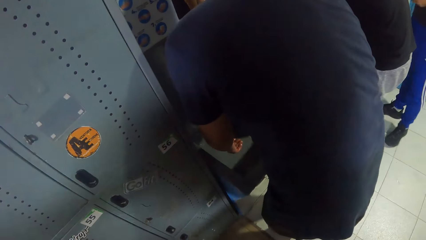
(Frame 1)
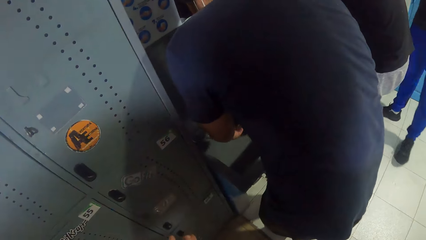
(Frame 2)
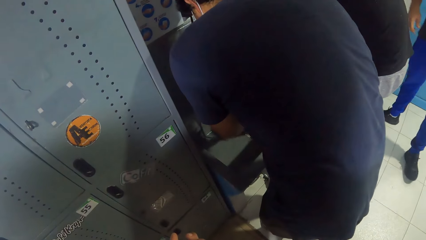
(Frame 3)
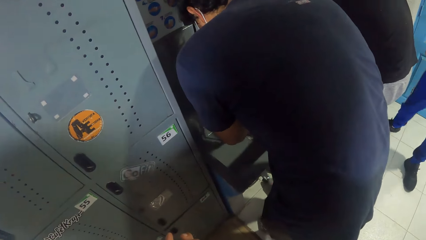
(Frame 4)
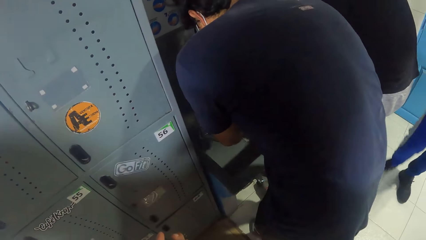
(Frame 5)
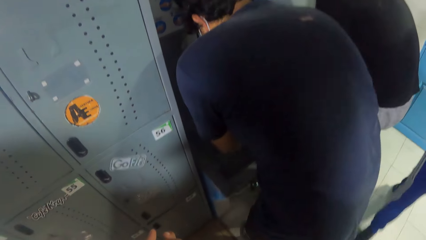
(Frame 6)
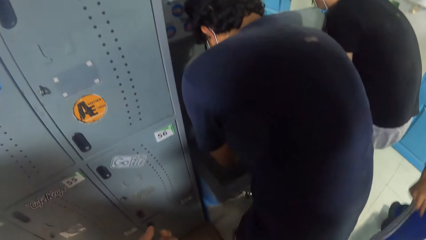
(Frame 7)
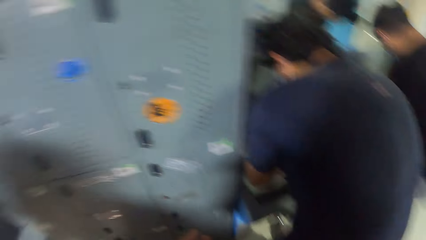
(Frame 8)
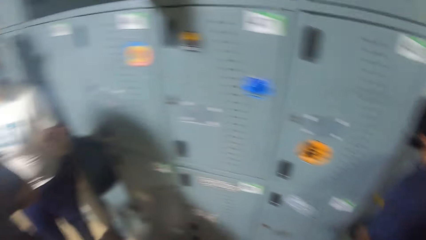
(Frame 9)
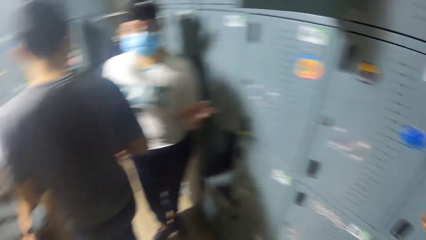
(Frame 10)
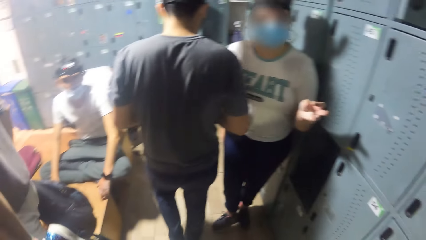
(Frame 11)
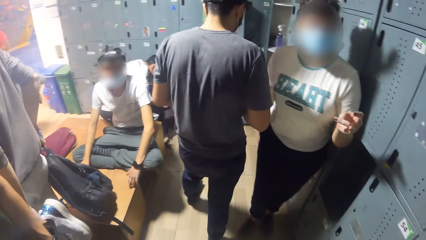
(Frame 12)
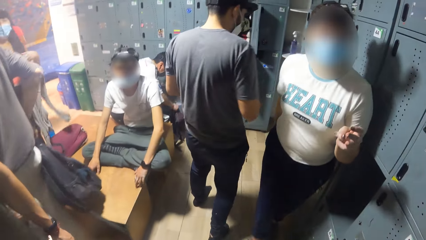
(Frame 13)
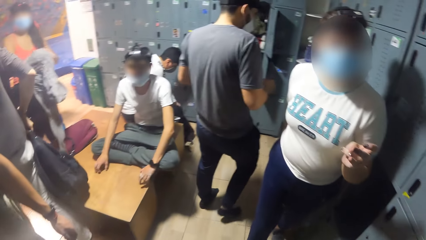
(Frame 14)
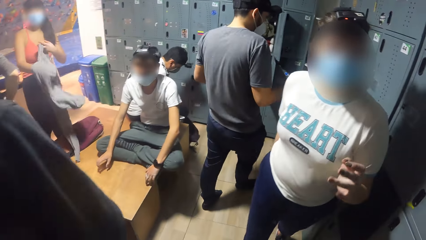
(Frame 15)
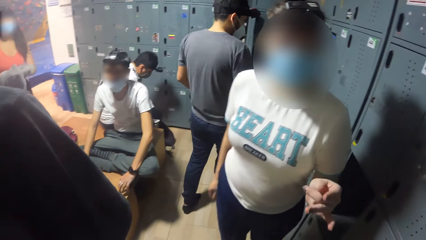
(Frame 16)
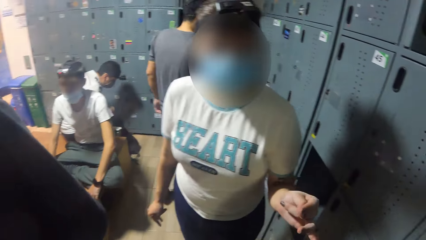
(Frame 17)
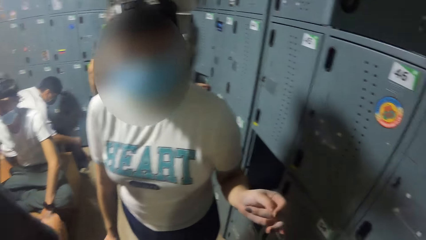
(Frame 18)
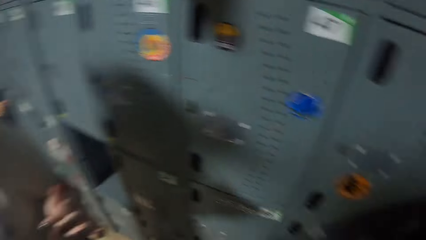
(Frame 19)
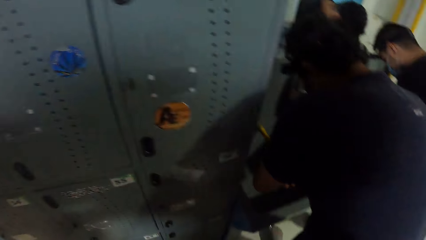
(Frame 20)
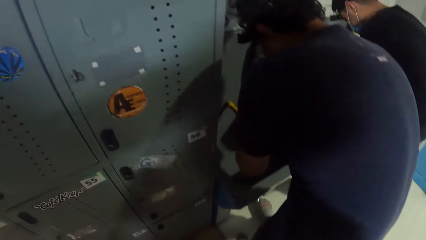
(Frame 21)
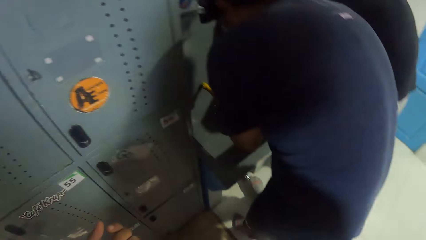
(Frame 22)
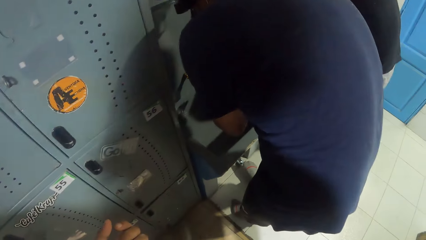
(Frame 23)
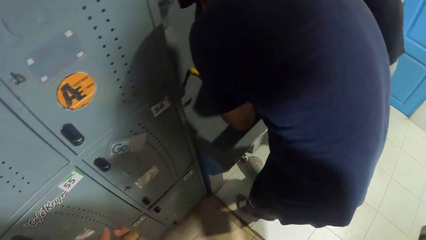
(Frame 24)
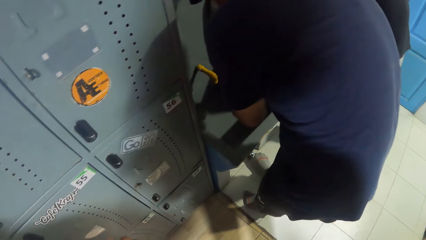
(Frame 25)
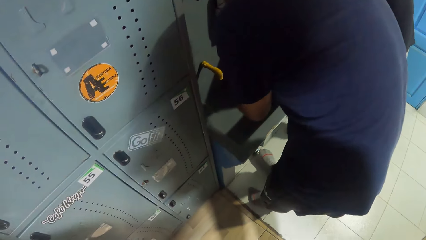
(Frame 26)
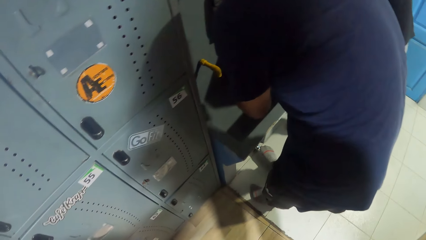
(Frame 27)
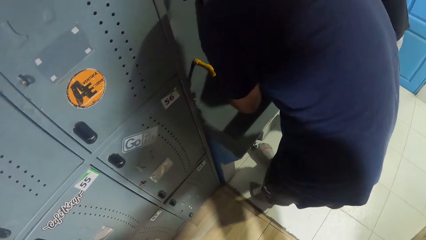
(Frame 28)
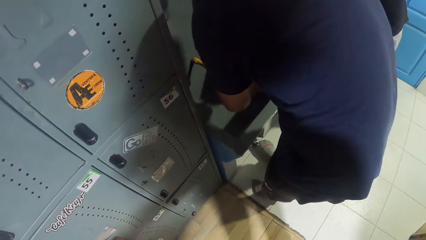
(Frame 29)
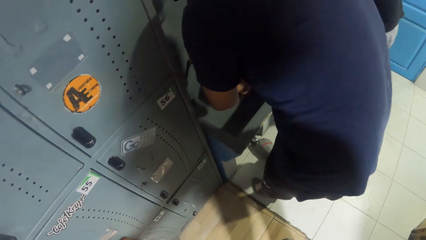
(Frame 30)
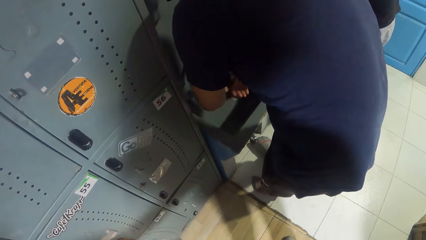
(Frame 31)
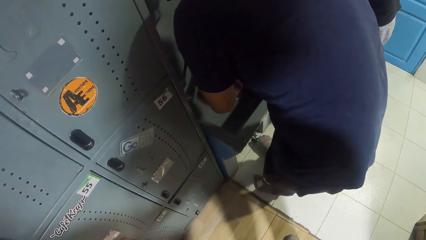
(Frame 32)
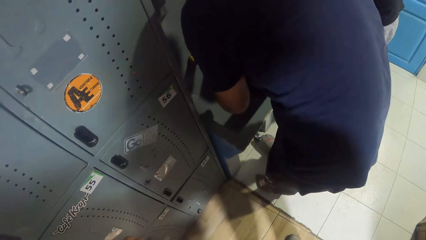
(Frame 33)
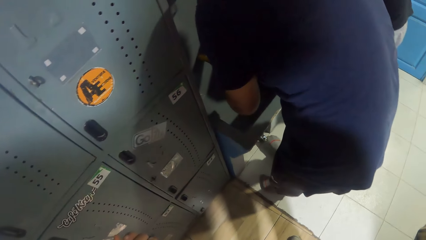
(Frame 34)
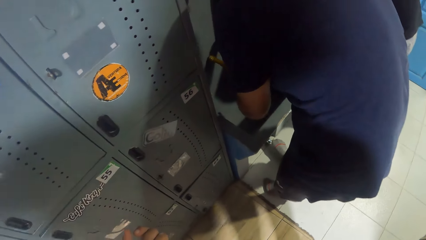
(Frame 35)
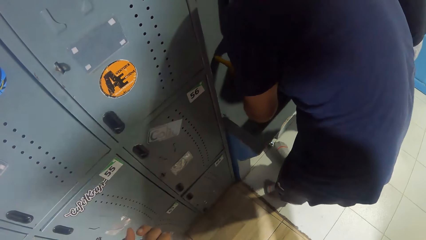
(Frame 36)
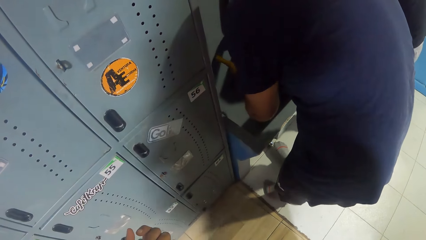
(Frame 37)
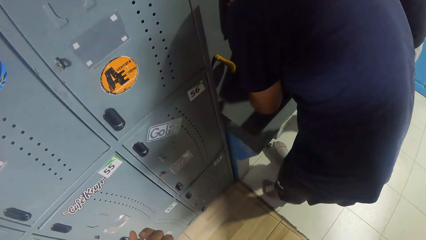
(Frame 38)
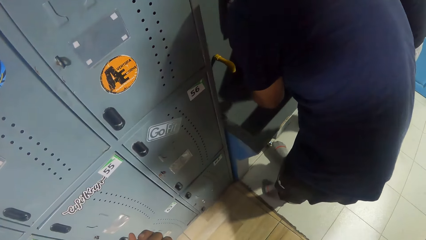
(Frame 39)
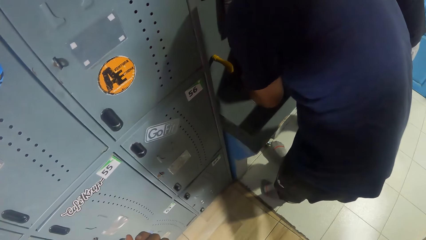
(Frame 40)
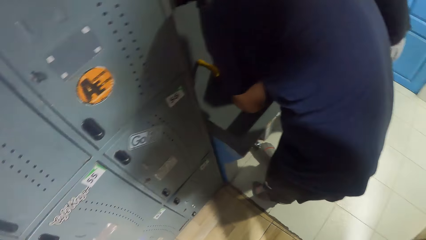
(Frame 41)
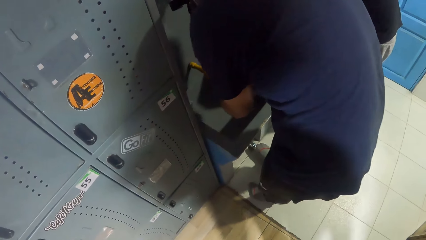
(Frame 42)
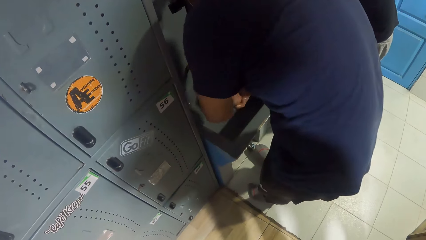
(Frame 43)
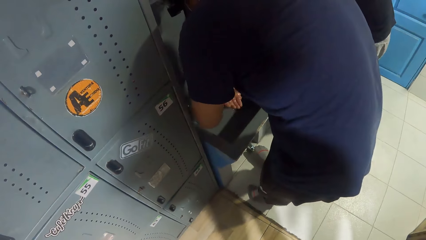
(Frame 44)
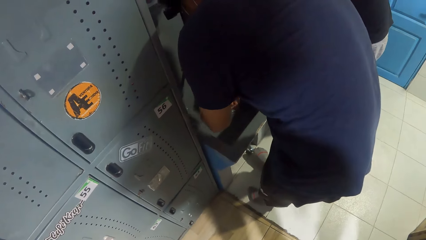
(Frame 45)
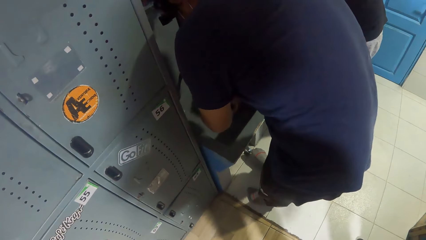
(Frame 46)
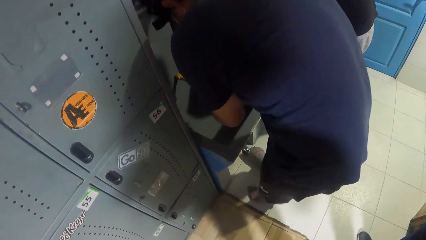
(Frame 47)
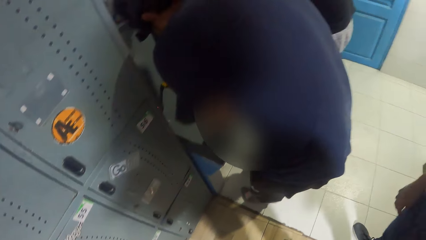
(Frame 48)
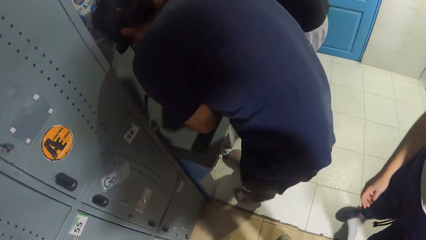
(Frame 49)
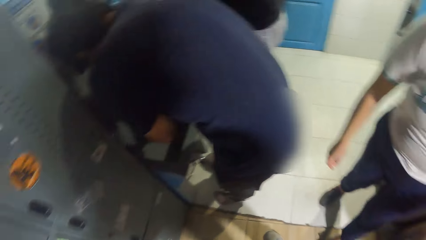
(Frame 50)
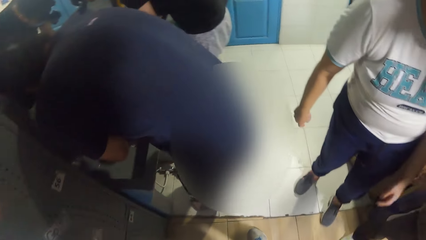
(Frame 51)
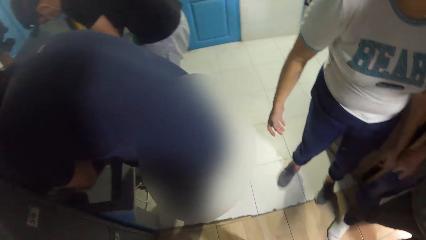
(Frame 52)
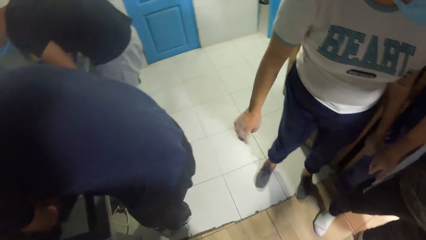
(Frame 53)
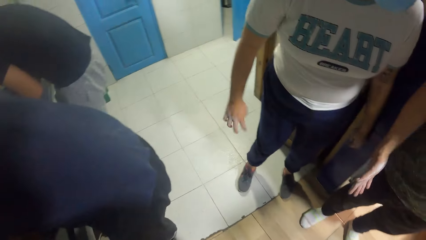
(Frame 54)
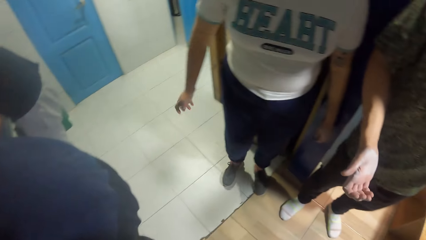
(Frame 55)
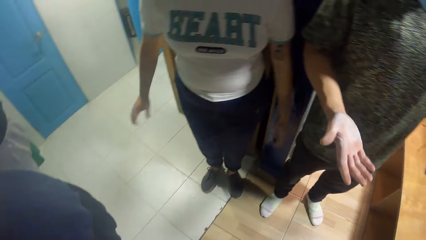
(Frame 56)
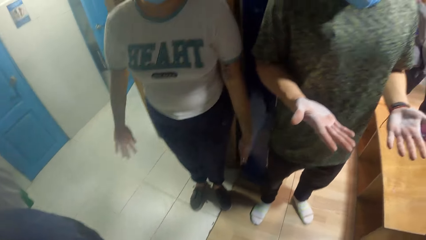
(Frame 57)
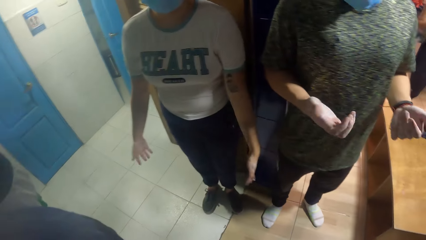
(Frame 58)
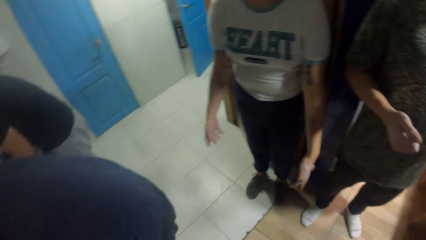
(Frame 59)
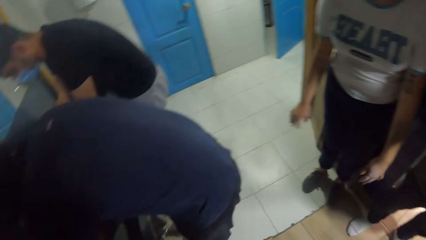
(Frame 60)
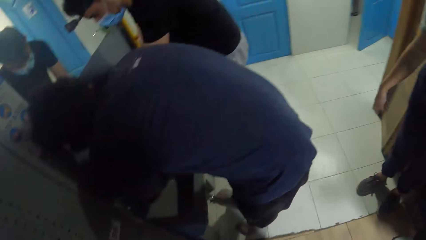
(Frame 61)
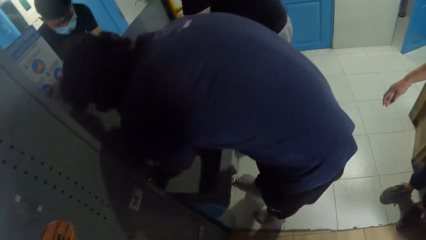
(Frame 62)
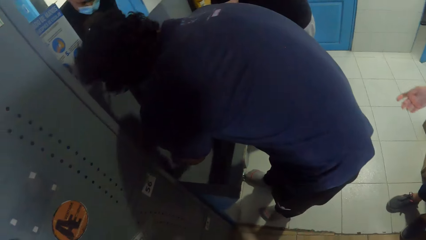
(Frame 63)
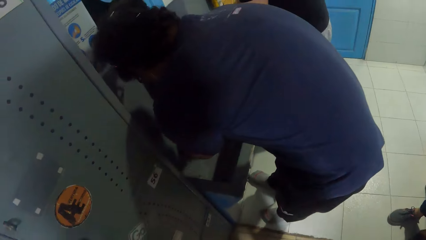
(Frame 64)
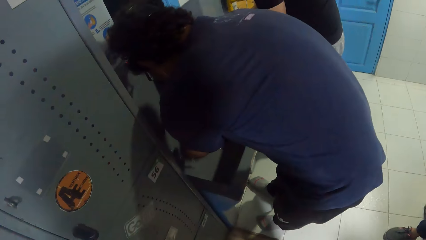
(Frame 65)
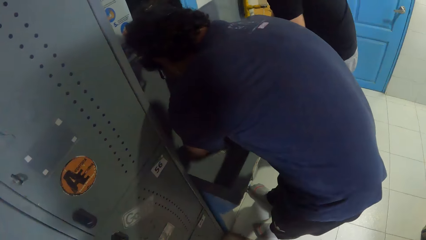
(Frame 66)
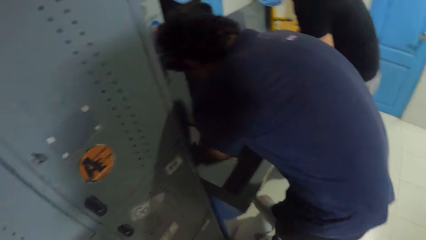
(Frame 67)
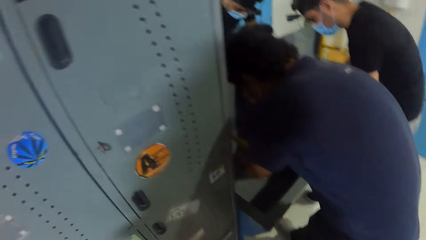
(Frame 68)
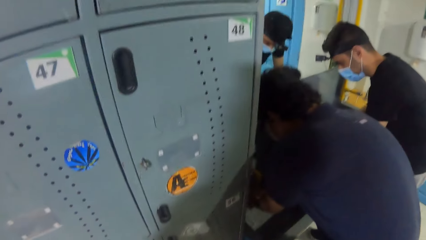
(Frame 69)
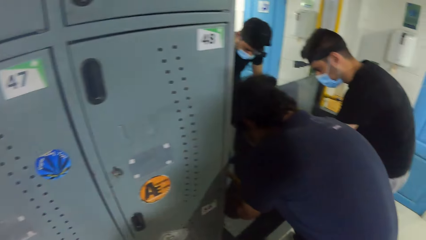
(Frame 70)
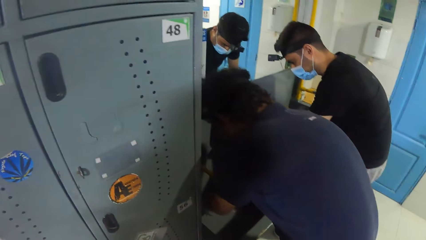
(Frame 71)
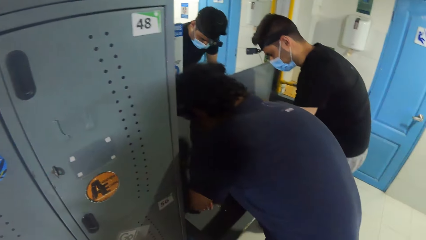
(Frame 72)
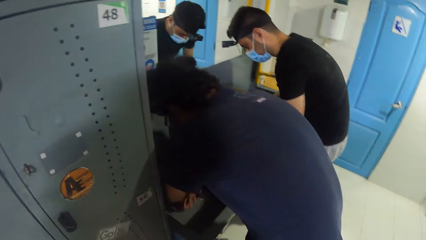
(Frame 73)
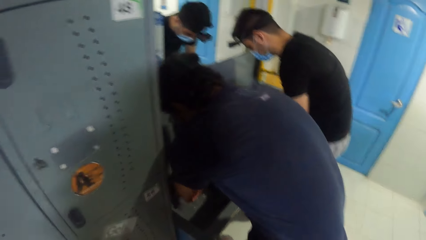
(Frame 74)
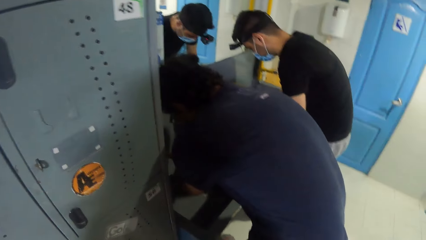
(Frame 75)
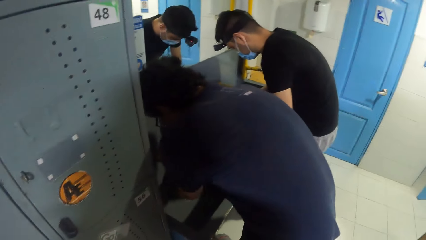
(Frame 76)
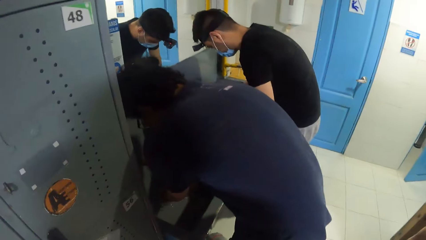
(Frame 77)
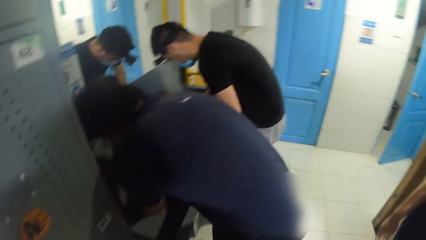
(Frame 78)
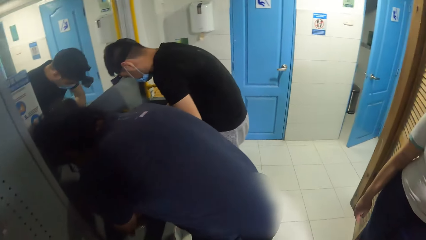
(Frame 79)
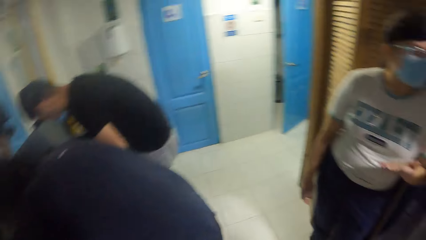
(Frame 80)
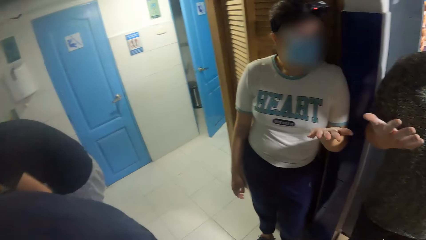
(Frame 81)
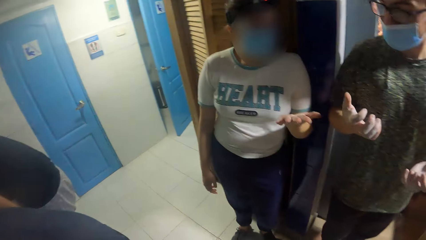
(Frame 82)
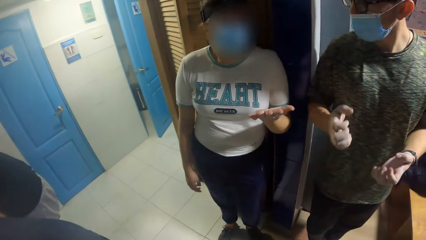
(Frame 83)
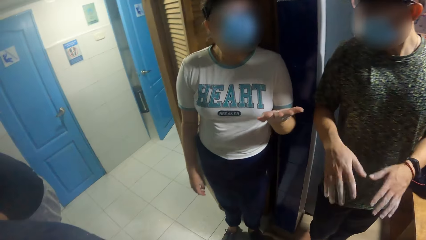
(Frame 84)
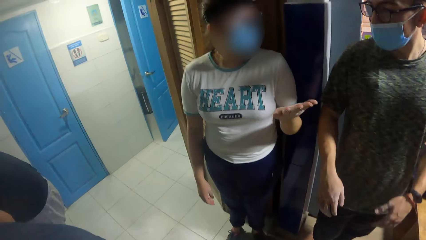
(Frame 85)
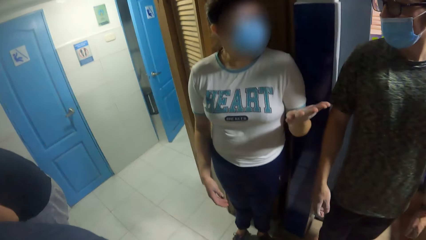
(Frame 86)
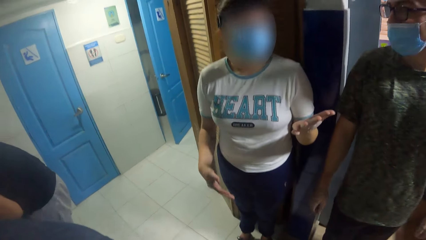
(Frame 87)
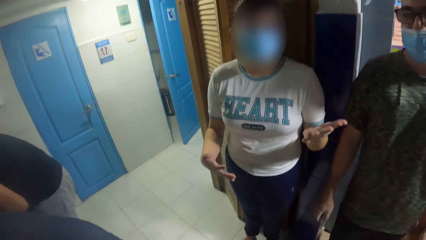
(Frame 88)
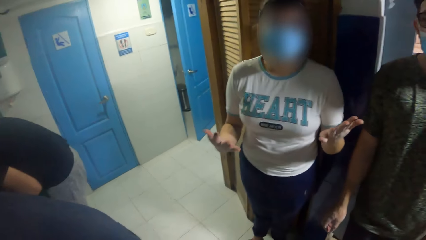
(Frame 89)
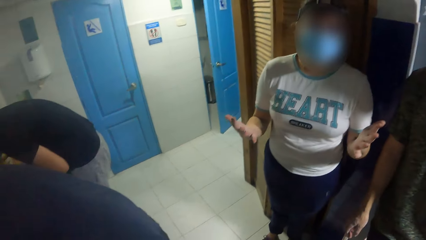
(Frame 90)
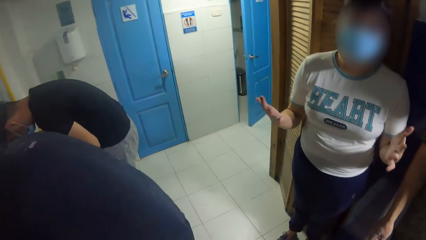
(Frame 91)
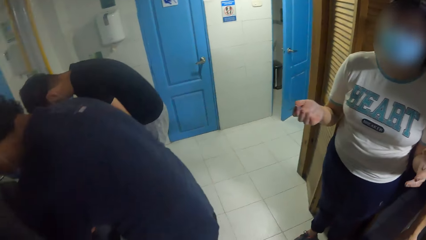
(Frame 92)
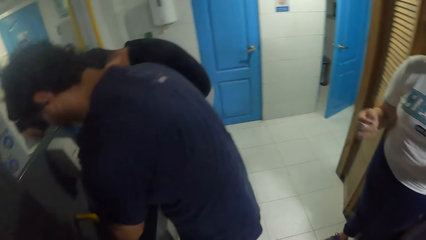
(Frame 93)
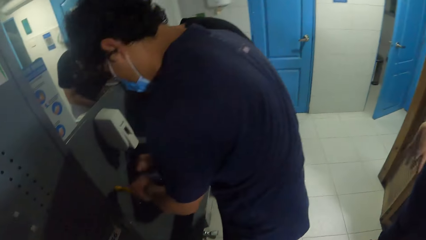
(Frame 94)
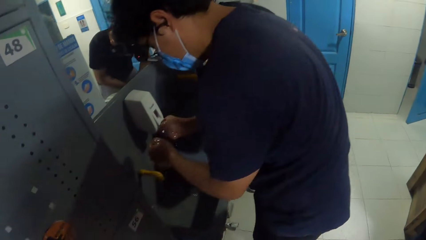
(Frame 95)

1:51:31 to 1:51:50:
The camera wearer turns around. They look around. A person sways hands. The camera wearer looks around. The person checks the palms.
